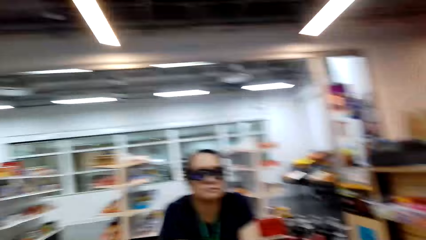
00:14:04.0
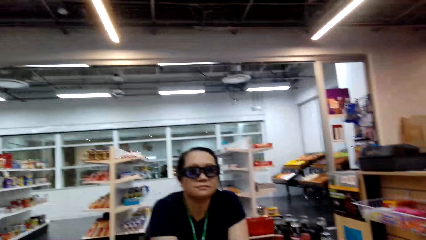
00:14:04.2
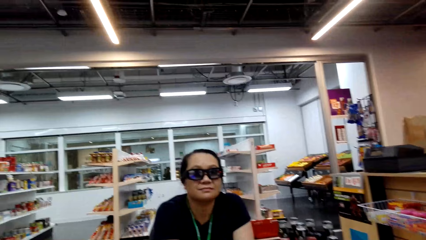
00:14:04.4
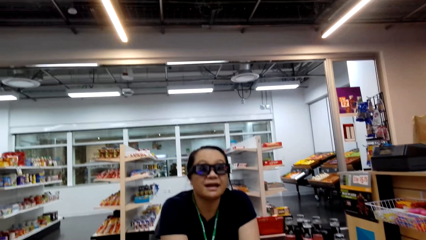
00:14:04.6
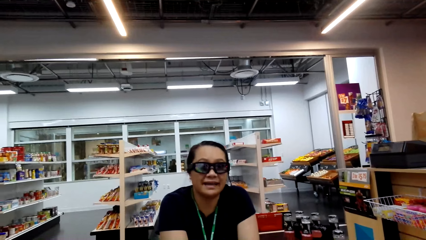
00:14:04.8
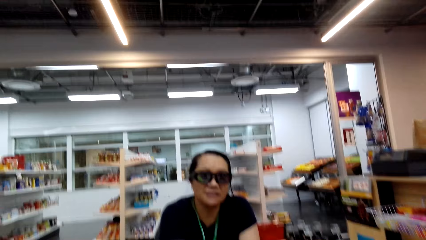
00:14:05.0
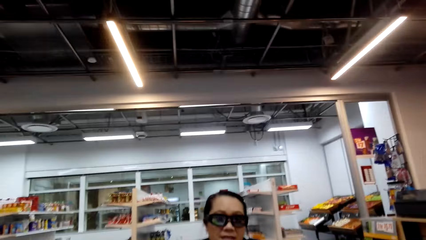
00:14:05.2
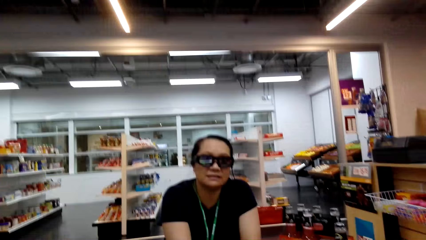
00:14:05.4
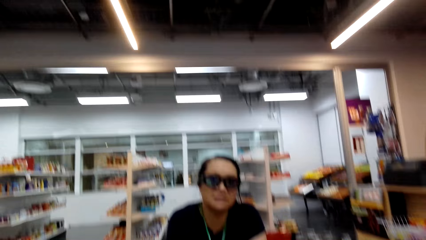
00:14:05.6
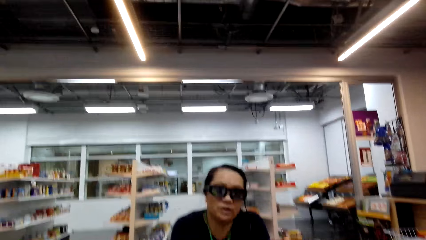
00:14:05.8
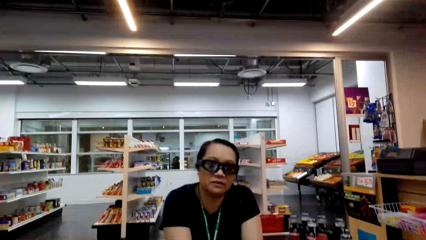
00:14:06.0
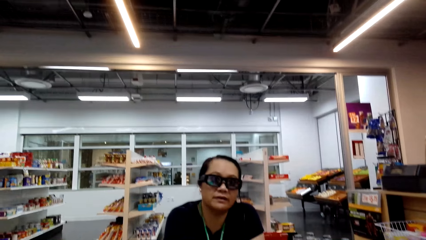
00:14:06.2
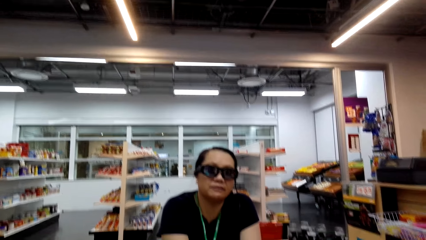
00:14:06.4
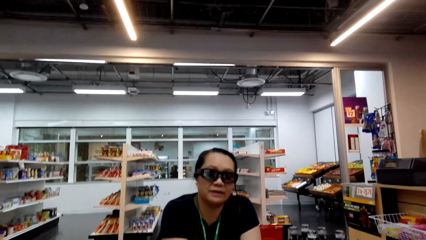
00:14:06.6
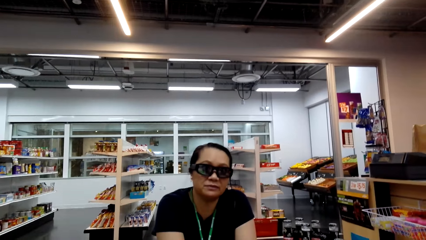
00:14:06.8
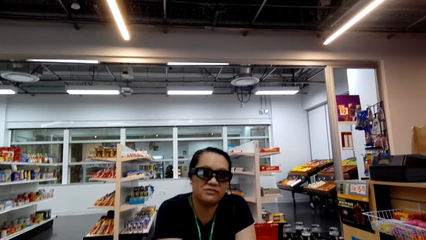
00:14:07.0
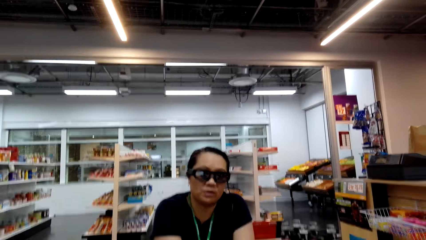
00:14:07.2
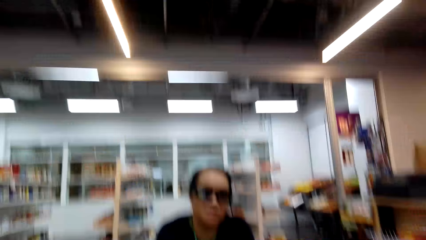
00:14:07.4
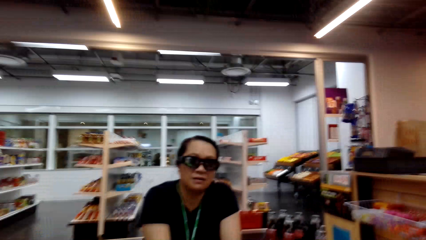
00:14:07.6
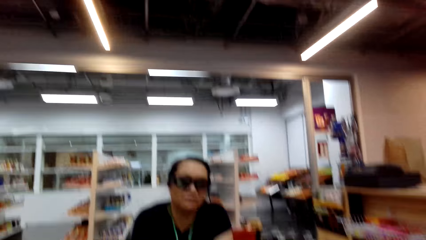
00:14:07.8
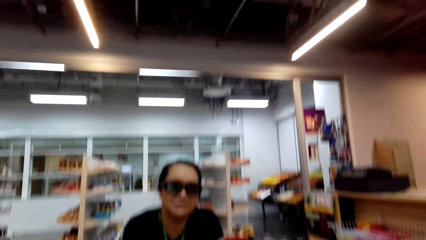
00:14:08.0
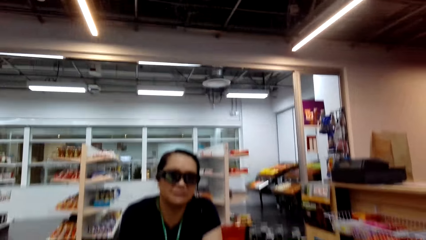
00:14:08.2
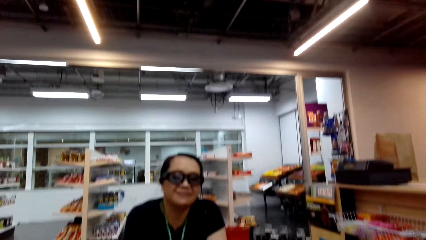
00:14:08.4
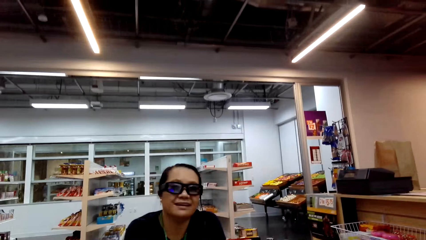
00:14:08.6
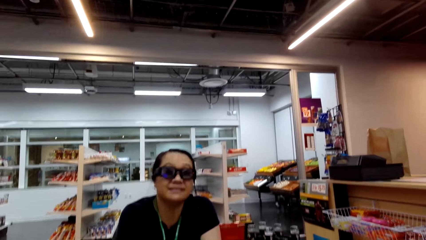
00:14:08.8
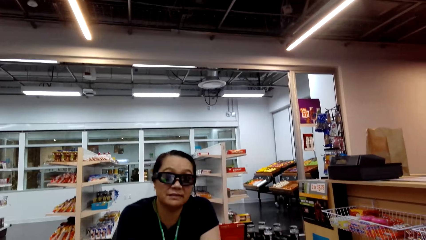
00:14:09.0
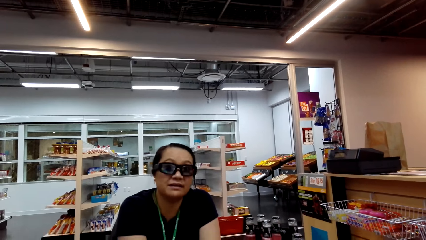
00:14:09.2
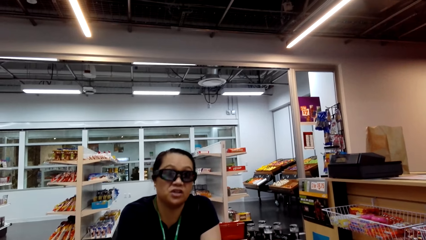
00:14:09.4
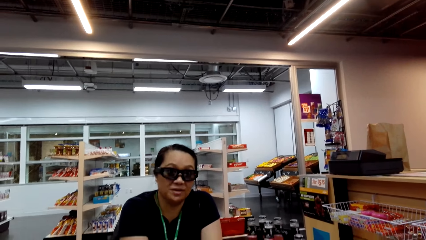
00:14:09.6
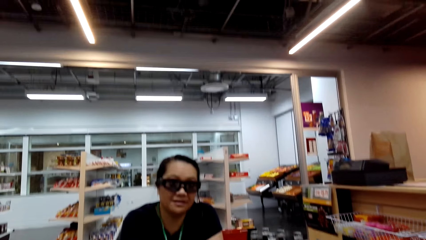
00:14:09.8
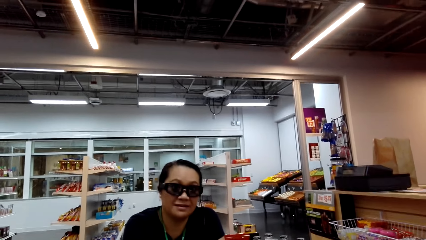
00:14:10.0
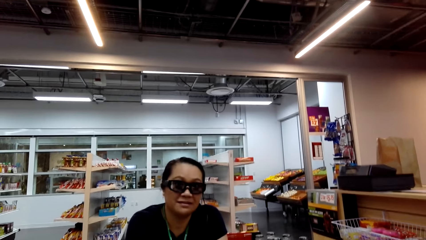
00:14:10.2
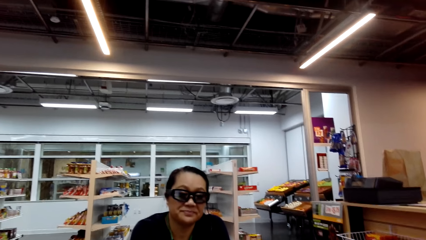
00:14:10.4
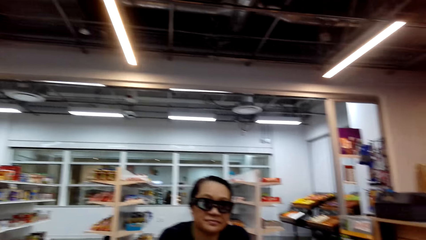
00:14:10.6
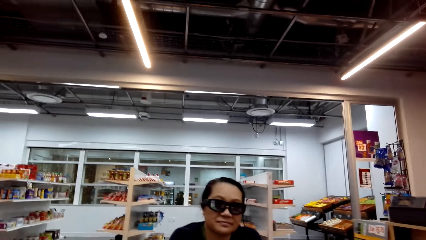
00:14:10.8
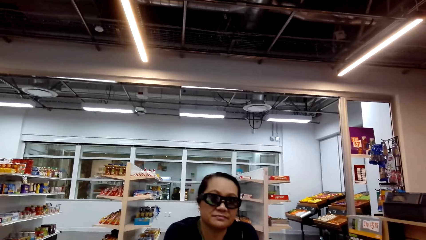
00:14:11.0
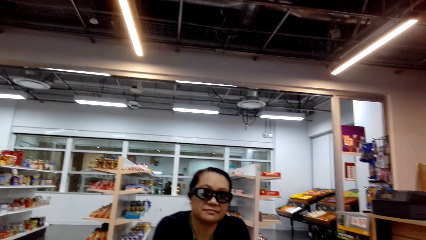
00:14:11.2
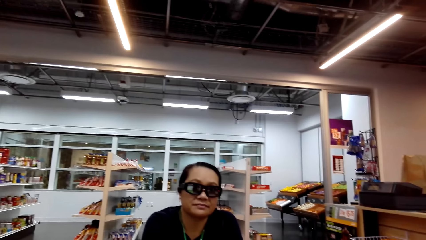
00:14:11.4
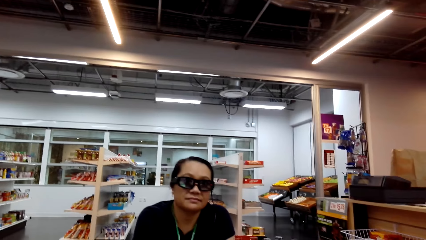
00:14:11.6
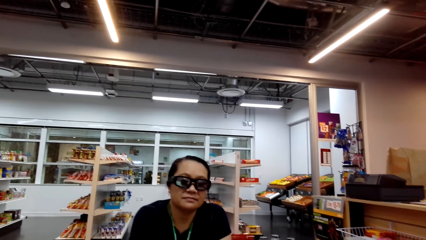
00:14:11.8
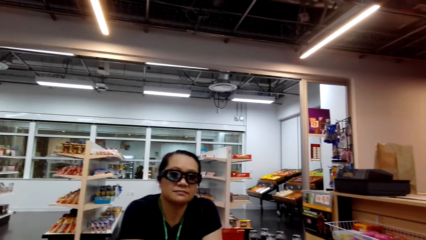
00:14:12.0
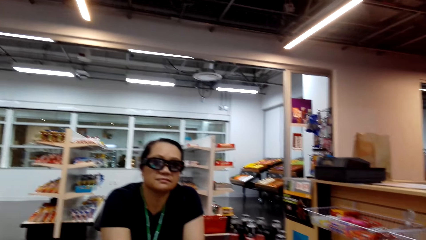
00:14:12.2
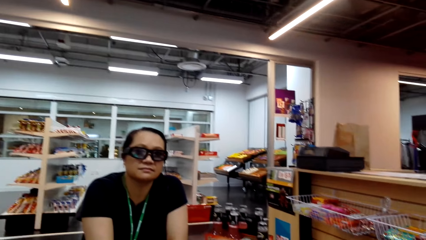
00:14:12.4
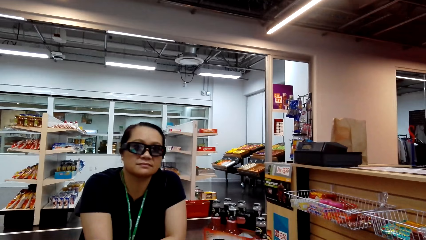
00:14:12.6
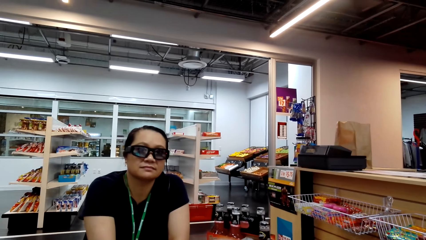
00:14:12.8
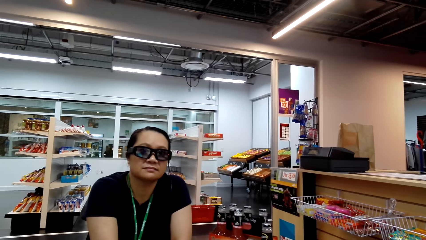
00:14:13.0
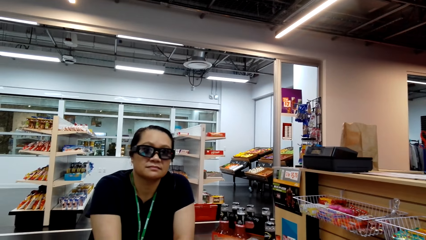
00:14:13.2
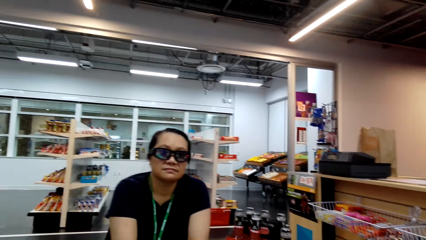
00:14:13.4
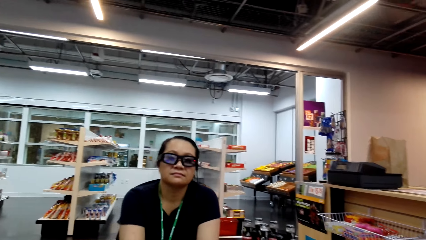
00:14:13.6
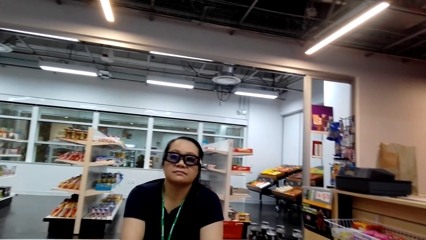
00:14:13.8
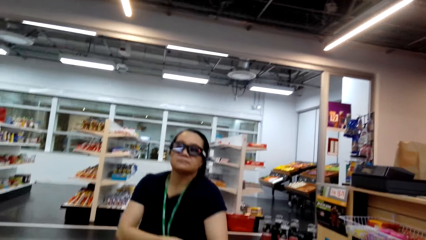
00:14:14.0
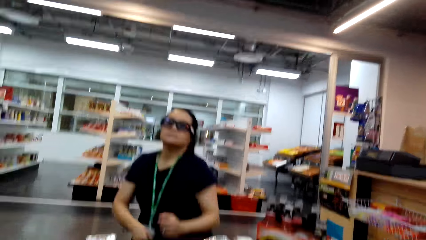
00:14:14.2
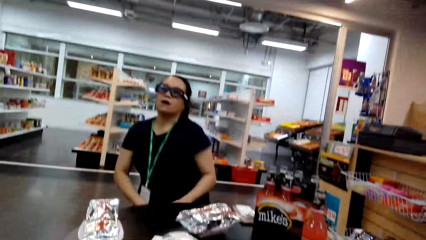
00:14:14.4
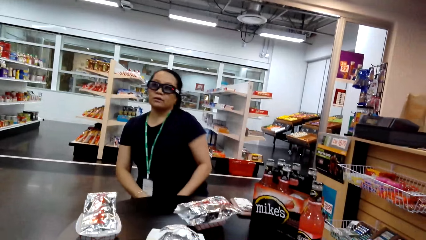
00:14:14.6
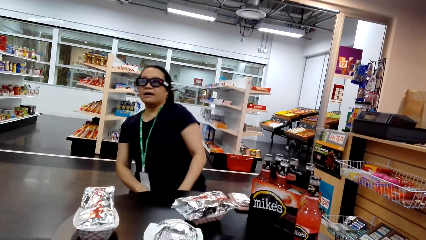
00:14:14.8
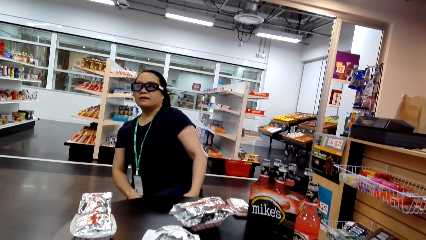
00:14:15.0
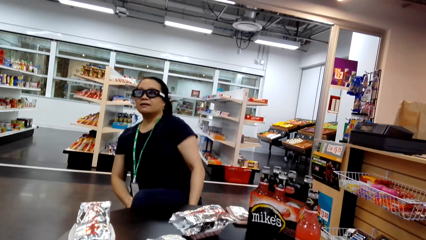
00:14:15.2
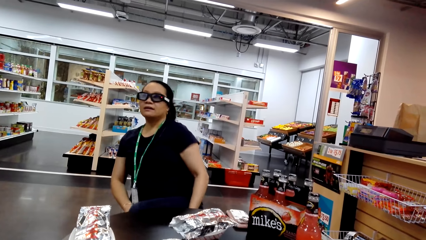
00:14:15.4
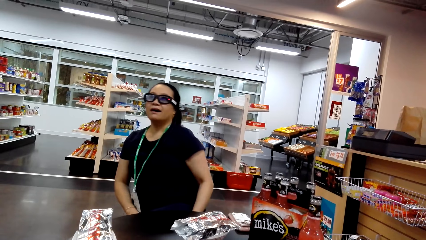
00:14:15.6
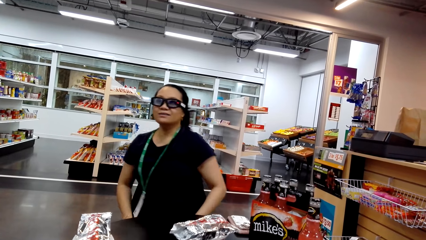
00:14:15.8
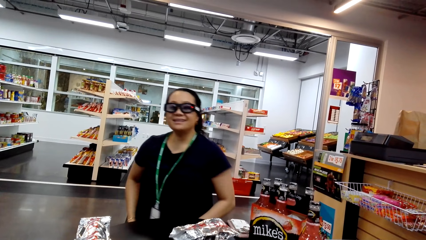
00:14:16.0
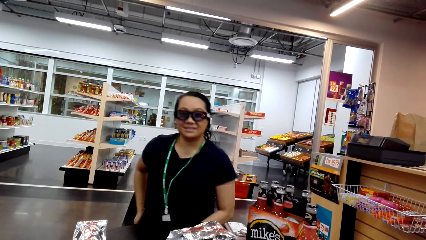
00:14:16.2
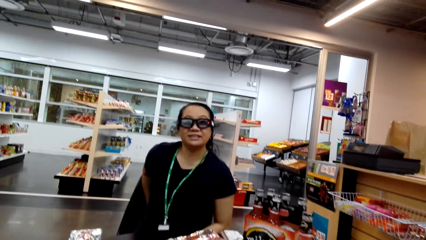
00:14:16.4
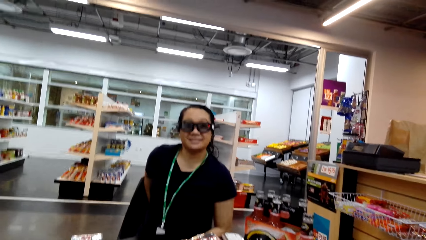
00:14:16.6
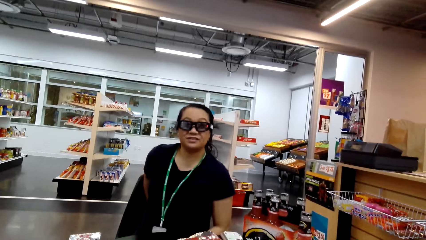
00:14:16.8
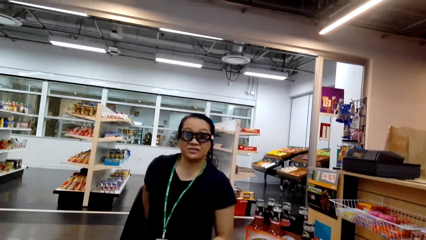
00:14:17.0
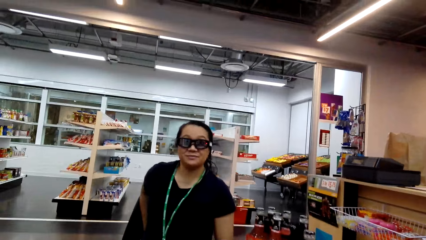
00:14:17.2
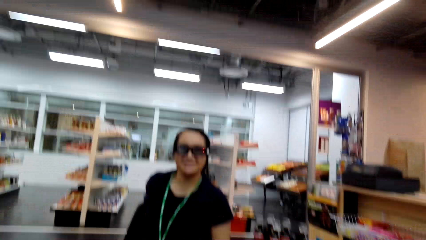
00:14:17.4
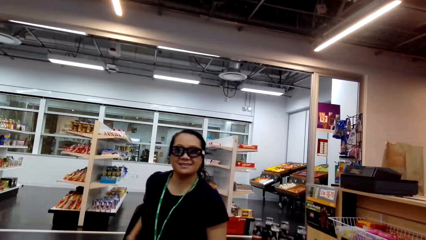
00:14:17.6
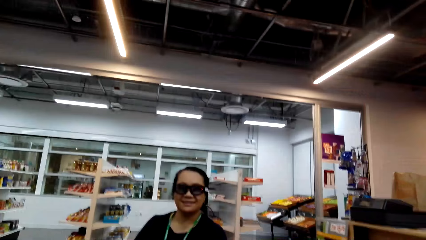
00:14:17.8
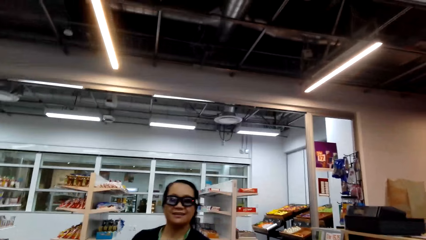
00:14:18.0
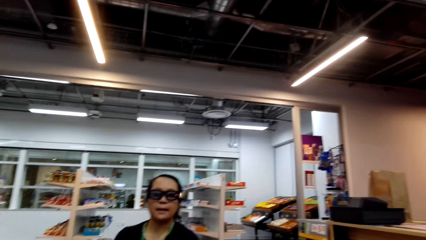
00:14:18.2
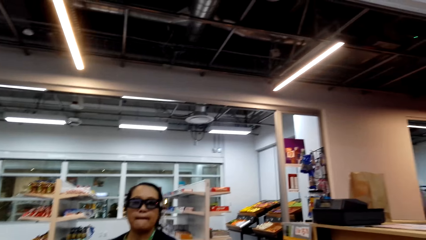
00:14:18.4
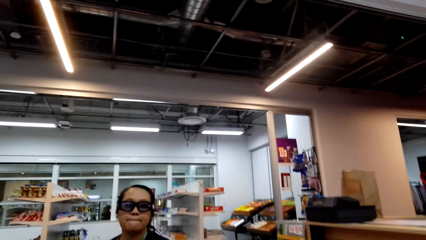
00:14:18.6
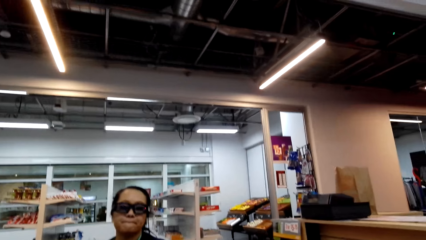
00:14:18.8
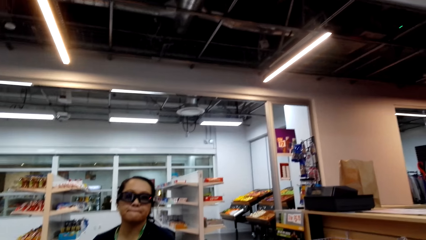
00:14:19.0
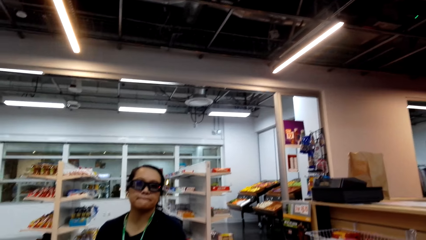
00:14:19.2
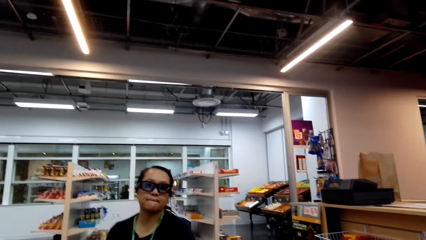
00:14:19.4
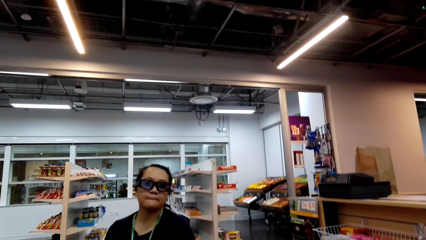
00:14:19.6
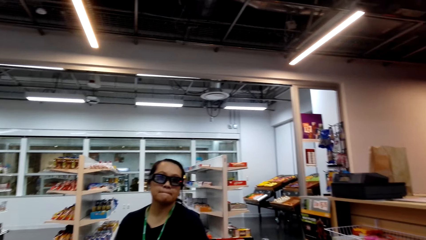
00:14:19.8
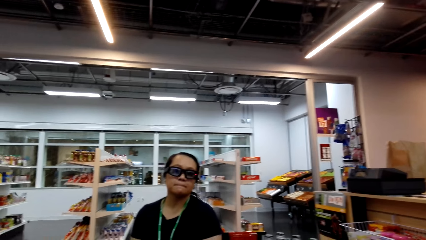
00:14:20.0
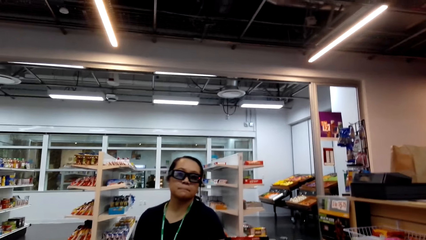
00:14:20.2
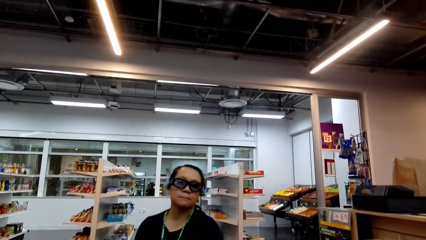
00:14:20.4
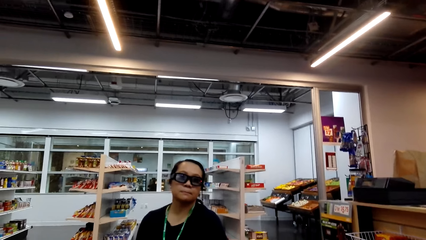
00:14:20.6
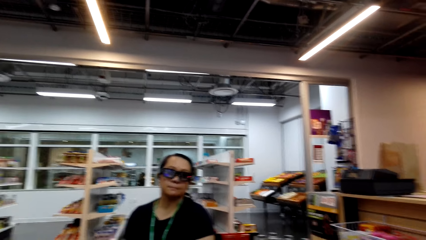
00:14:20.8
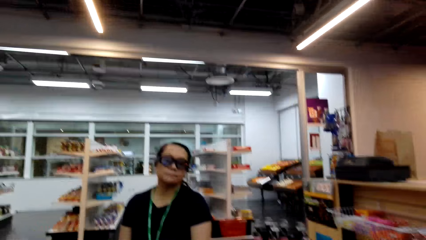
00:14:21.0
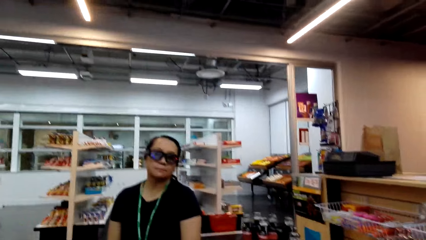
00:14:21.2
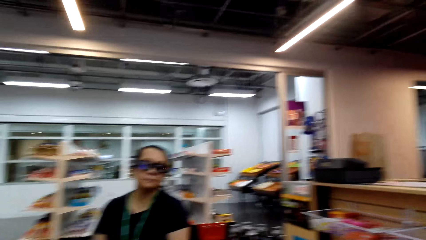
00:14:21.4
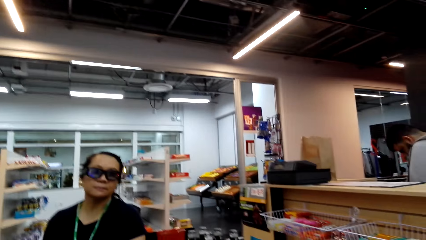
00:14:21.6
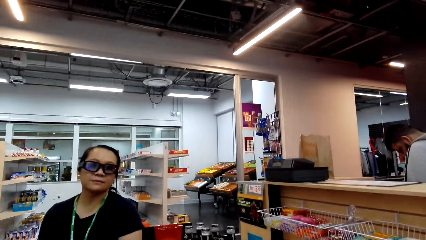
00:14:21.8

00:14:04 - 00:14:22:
The woman talks to the camera wearer. She talks to the camera wearer again. The camera wearer talks to the woman. They talk to the woman again. The woman talks to the camera wearer. The camera wearer talks to the woman.
